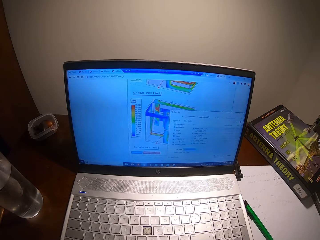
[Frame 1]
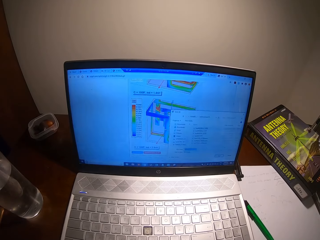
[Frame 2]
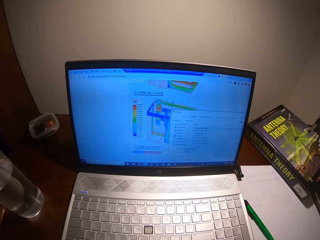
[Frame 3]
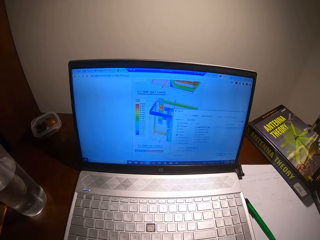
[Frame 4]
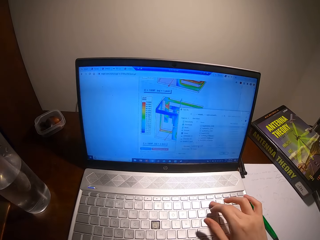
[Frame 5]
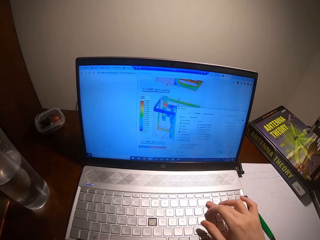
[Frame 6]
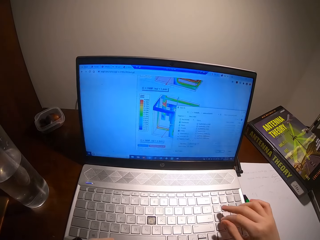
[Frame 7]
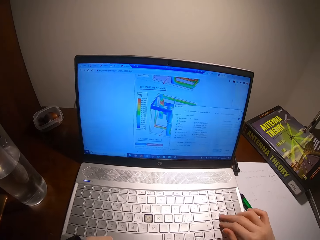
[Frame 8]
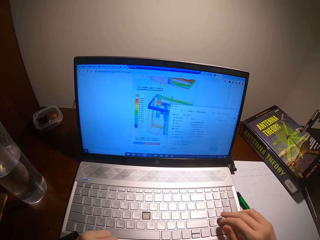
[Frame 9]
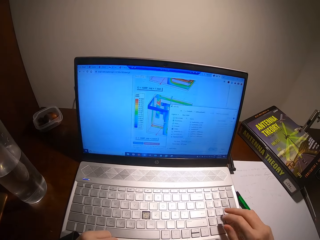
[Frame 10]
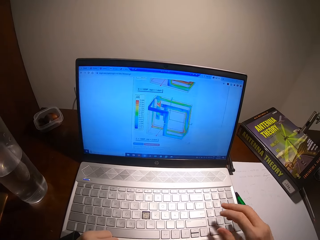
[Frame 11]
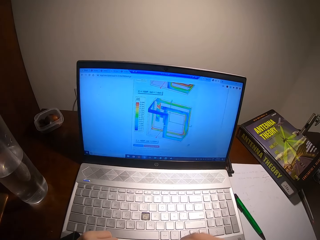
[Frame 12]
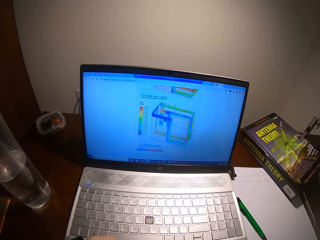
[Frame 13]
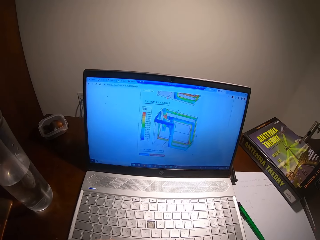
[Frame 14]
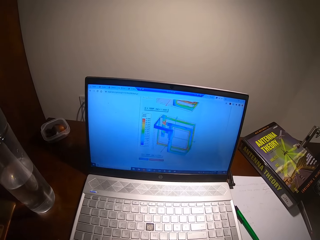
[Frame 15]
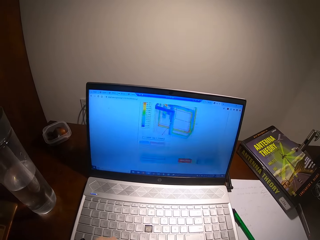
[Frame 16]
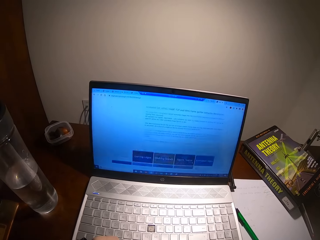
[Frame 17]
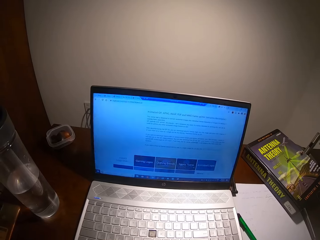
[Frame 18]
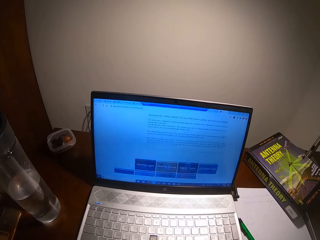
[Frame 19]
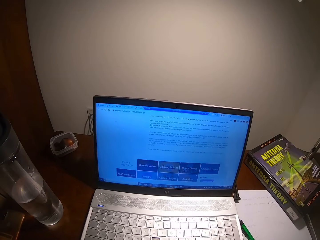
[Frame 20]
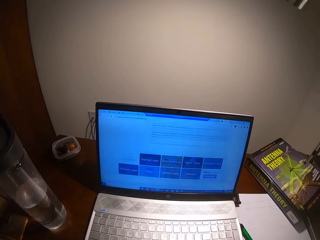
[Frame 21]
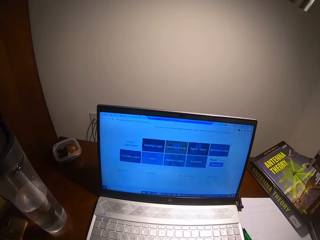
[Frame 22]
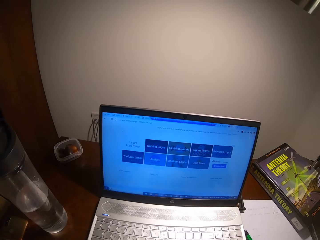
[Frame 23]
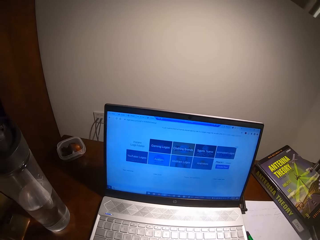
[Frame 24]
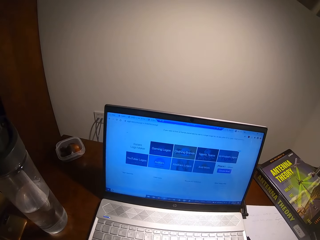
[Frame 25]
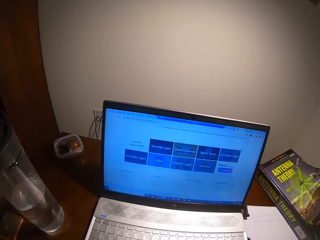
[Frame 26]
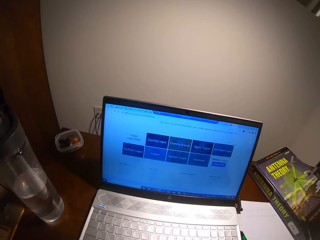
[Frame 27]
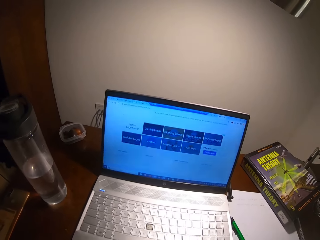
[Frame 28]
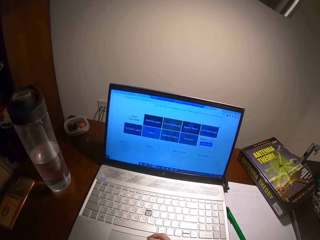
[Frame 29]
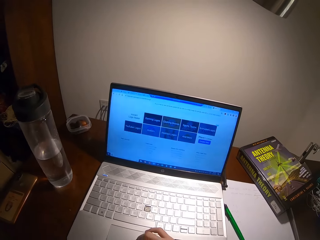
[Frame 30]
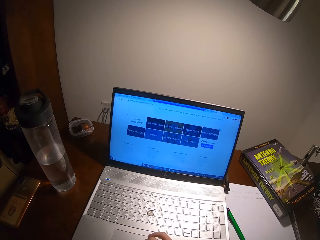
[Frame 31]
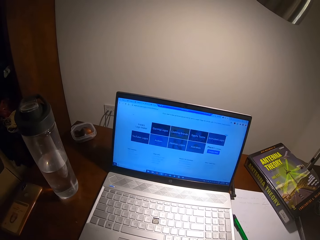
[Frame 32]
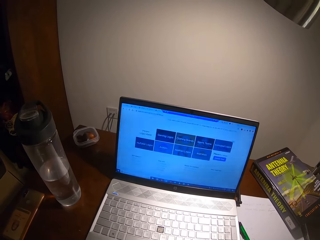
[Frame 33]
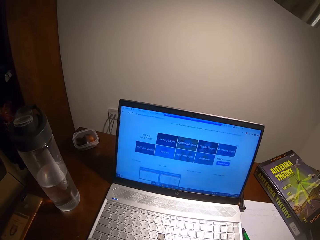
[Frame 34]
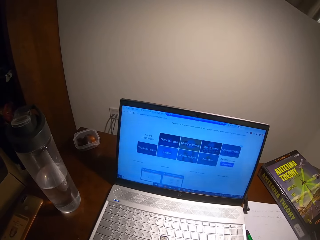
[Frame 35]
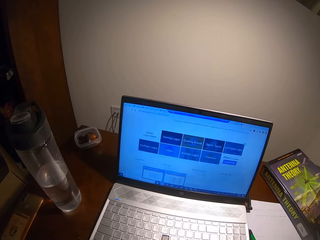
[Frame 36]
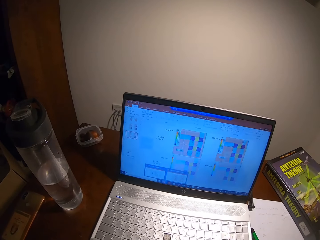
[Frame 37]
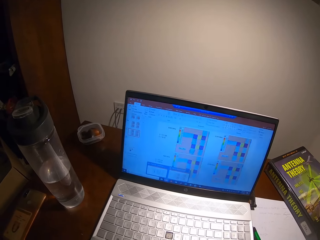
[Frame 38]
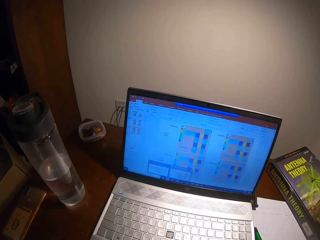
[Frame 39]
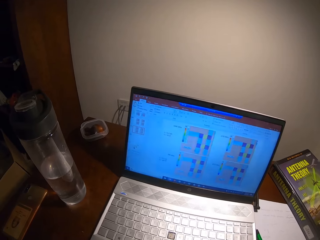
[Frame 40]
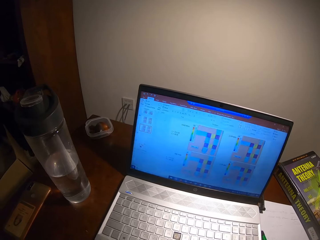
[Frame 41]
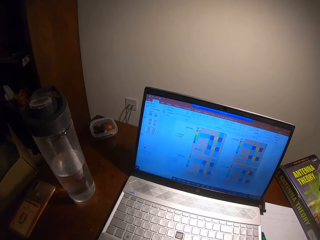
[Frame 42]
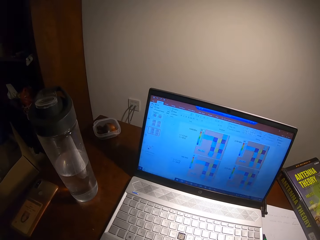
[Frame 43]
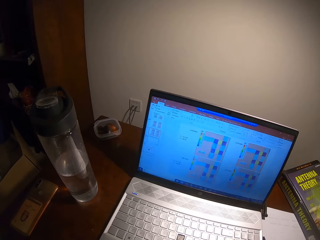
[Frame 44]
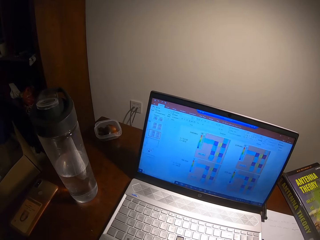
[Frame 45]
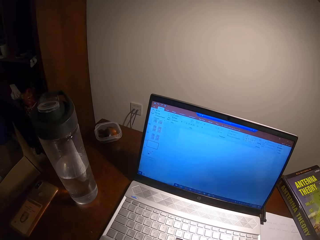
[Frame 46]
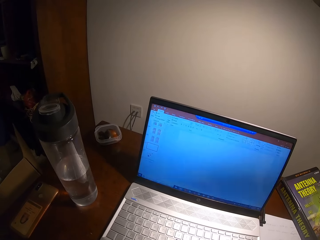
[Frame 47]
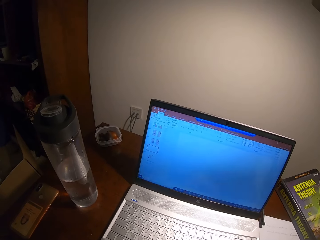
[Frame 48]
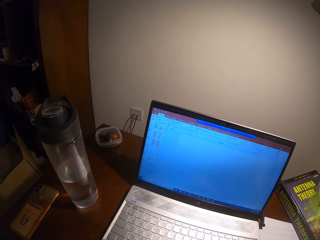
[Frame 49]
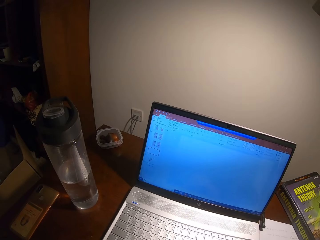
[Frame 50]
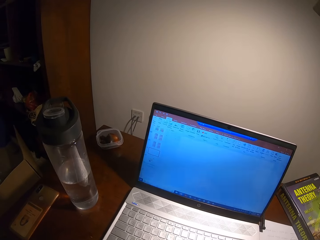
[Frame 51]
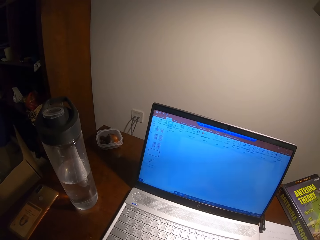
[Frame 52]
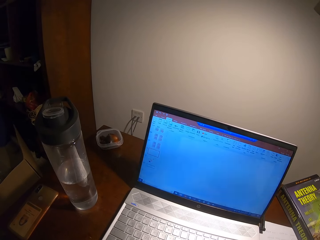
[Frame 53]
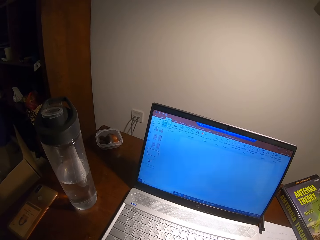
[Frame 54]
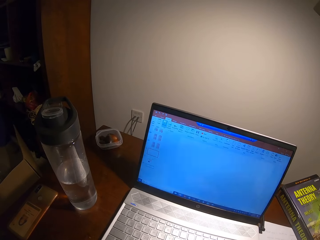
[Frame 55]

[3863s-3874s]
The camera wearer scrolls on the laptop.

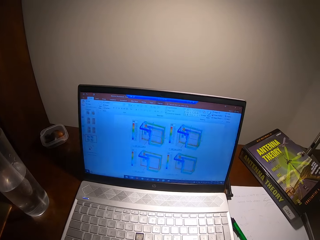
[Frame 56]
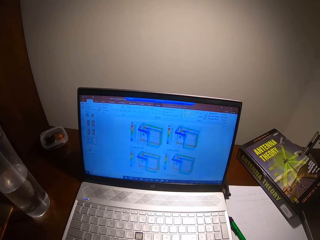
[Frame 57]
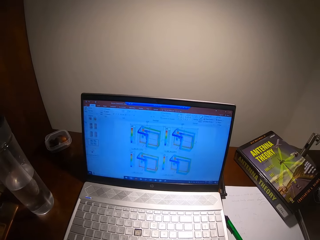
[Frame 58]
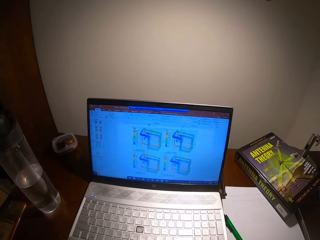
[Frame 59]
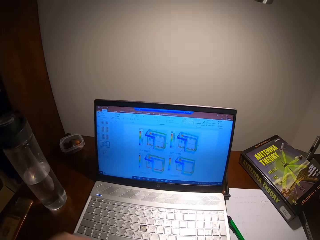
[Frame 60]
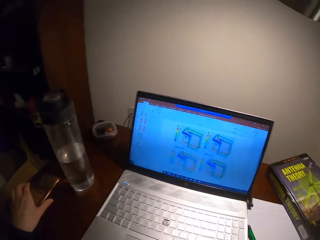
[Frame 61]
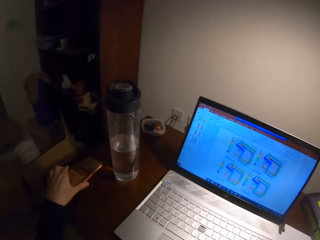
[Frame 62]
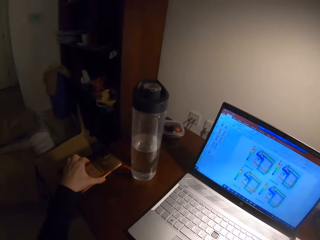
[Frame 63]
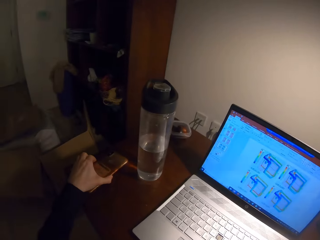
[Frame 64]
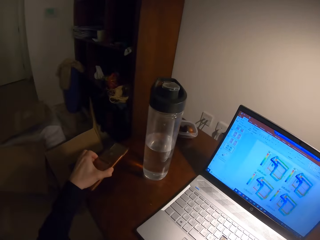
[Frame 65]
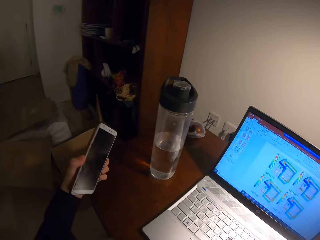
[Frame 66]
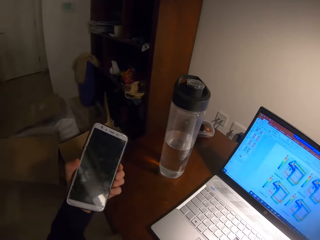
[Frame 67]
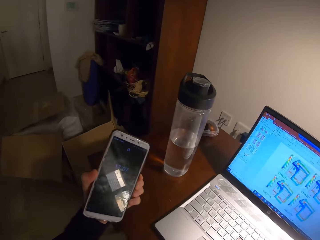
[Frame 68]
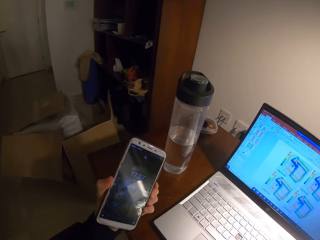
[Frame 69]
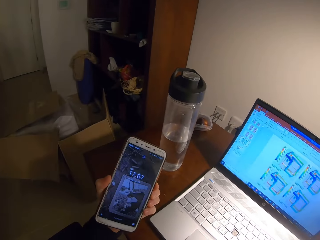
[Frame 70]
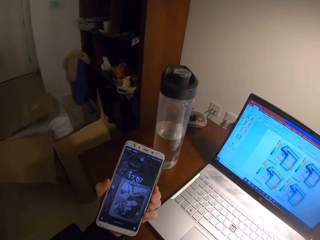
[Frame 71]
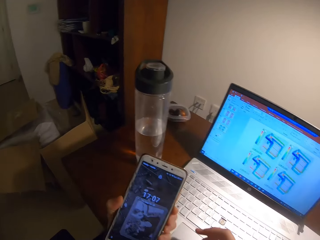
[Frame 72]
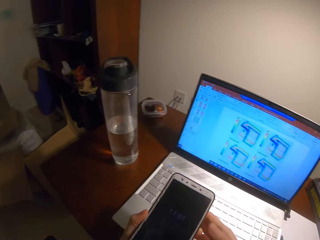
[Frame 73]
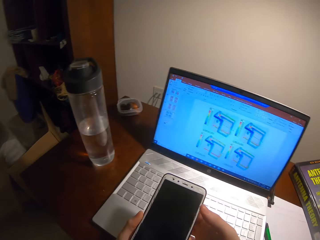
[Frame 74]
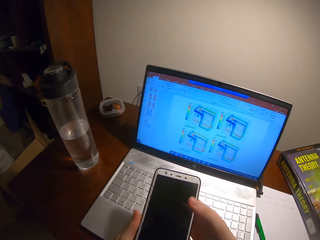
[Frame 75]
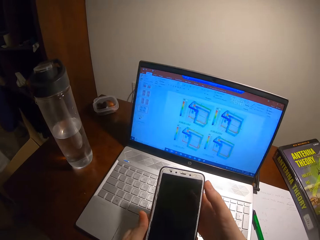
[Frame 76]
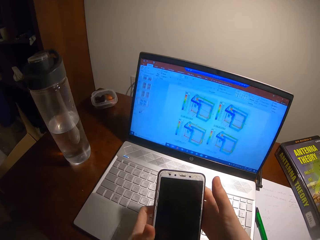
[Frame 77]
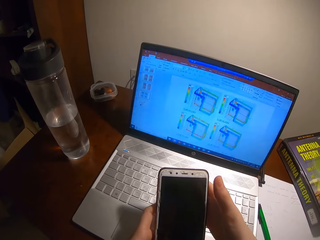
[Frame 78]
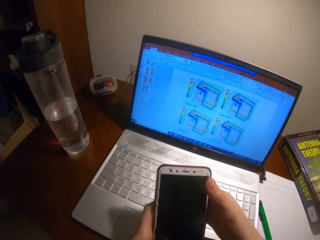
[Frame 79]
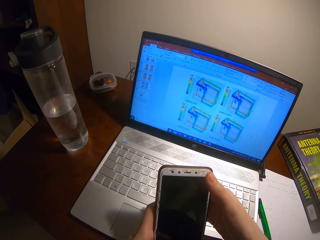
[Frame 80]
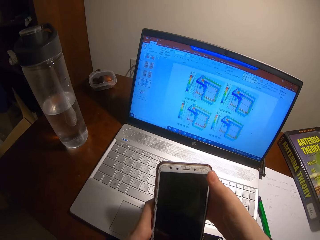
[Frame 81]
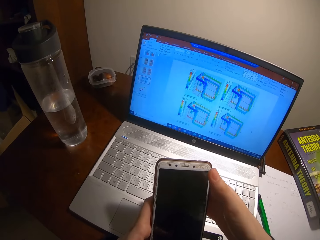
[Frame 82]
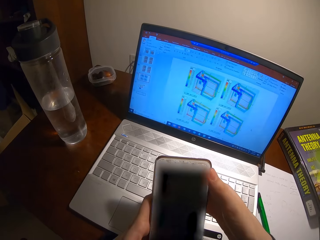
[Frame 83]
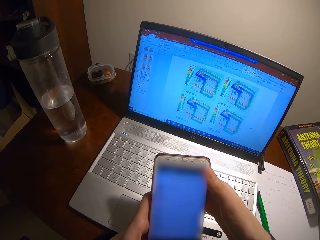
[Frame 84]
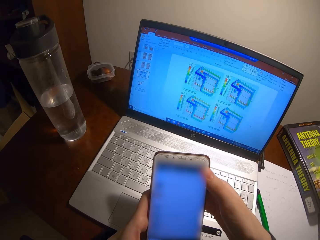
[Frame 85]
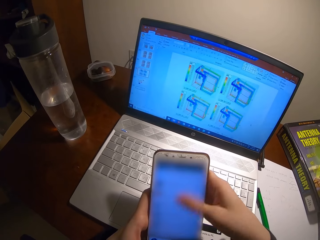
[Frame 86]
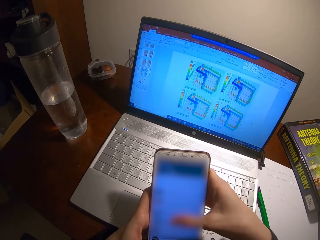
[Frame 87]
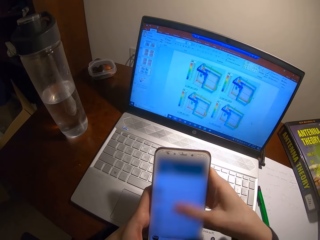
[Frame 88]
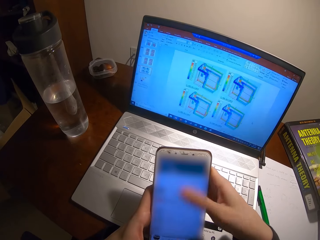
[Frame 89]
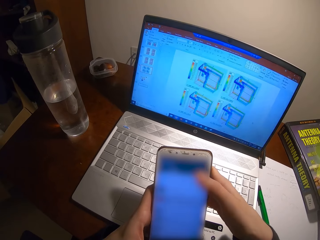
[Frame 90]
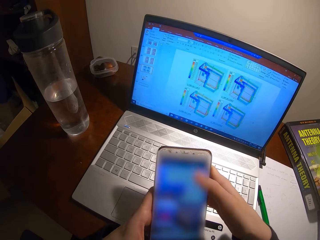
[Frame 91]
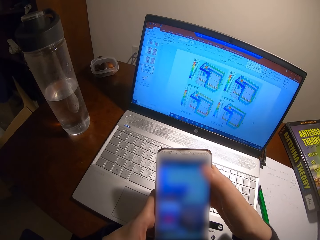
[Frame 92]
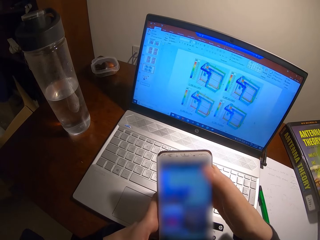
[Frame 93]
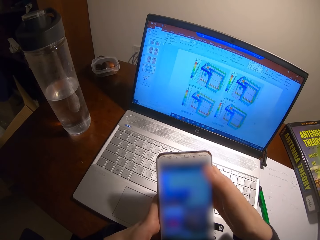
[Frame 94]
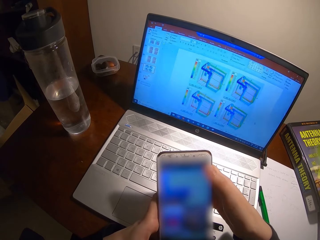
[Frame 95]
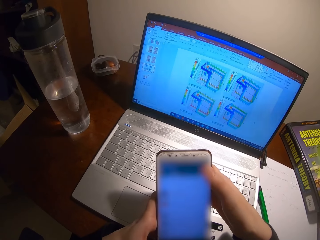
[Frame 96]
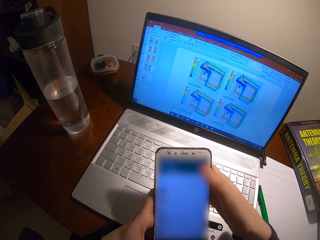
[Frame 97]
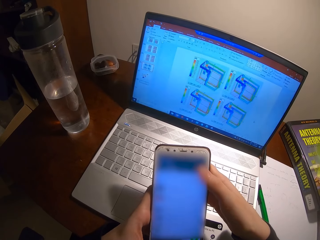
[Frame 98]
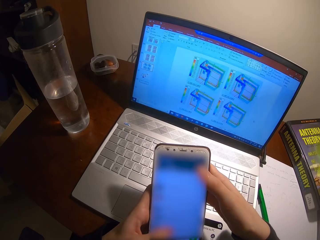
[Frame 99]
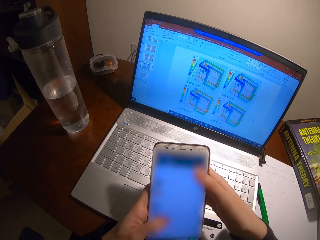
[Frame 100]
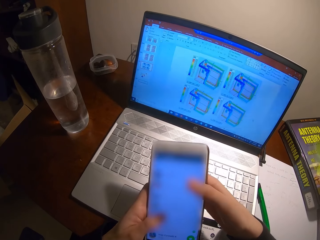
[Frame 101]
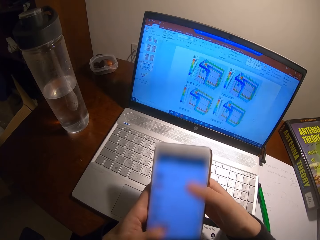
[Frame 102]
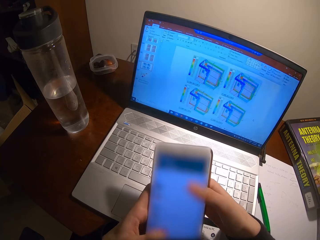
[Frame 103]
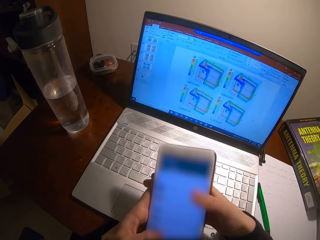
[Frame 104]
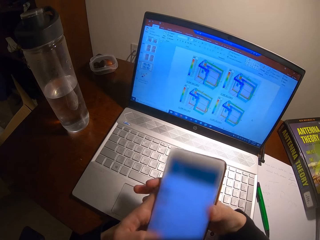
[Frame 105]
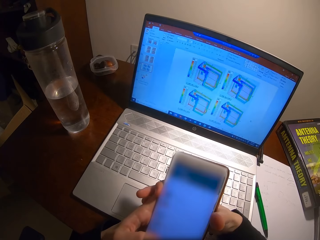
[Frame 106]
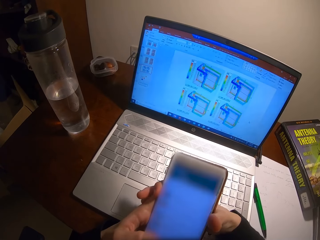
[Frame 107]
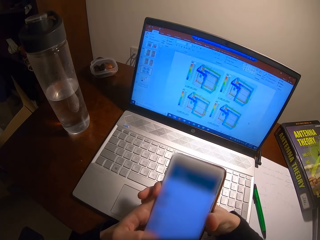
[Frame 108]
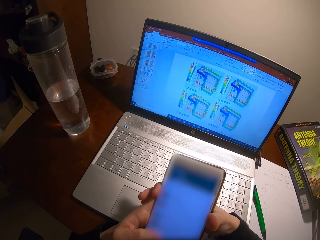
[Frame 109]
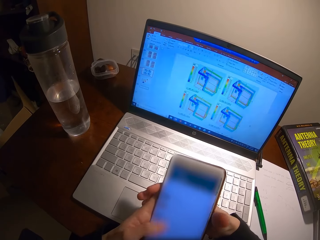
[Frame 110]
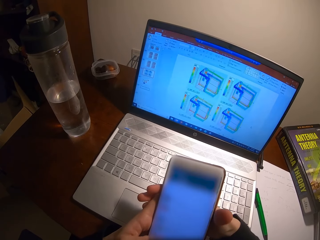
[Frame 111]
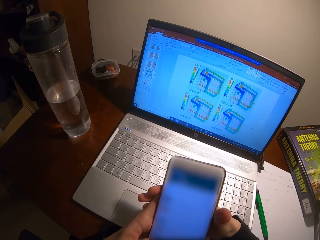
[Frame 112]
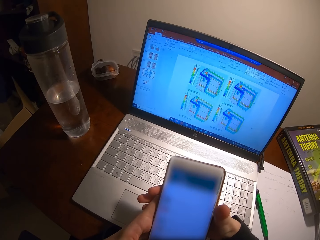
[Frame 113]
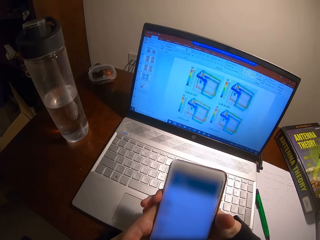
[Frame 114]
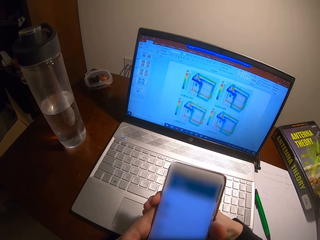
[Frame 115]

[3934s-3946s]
The camera wearer picks up a phone. They operate the phone.
